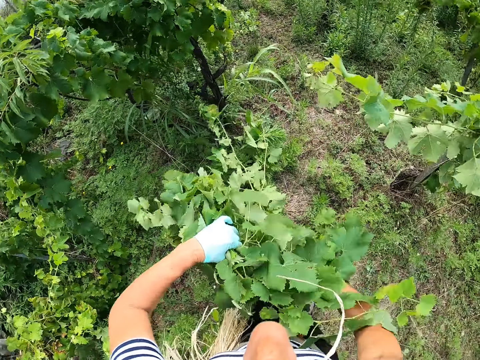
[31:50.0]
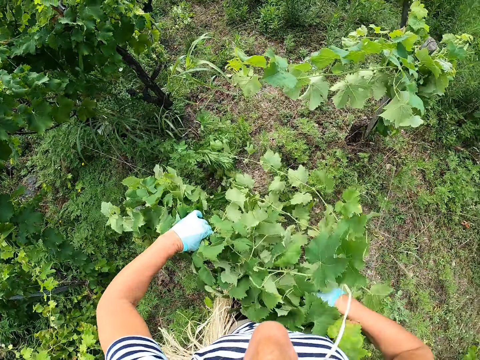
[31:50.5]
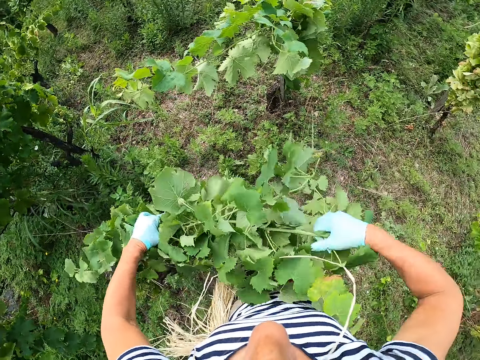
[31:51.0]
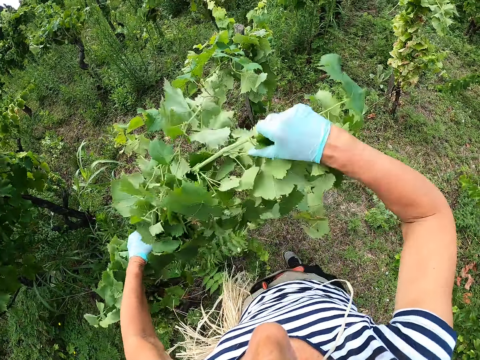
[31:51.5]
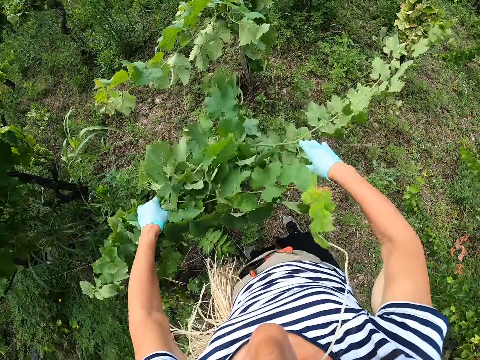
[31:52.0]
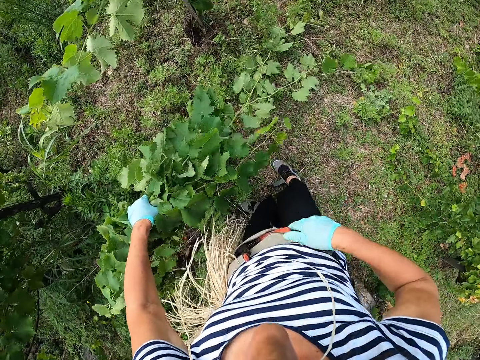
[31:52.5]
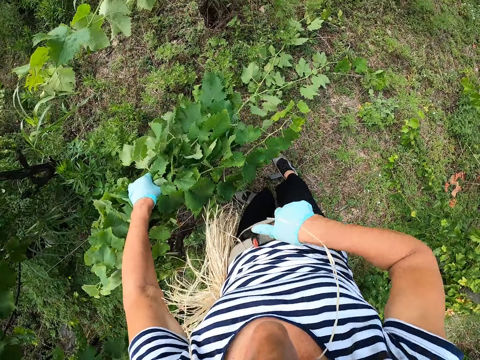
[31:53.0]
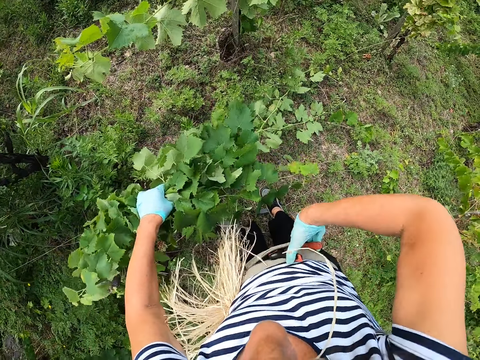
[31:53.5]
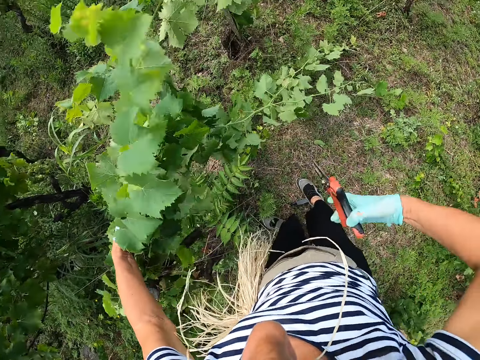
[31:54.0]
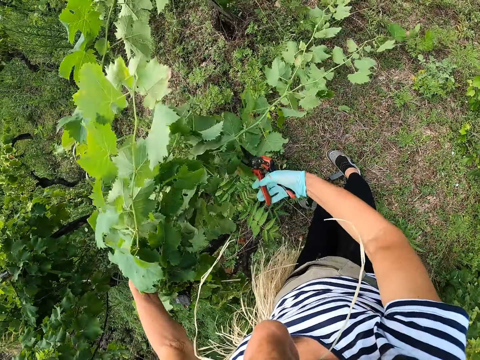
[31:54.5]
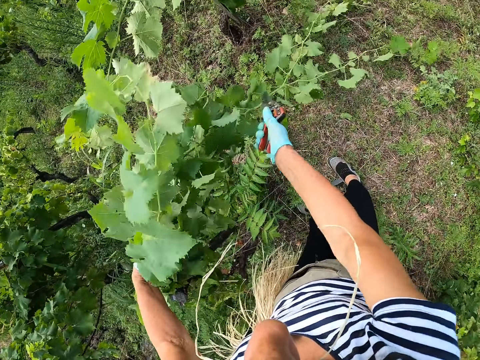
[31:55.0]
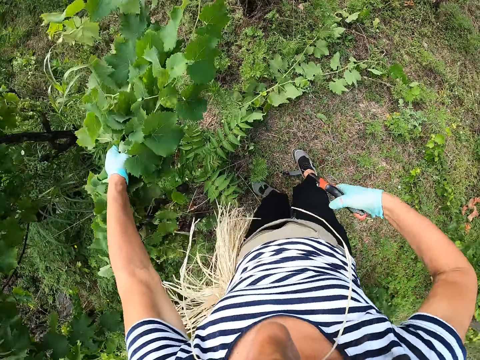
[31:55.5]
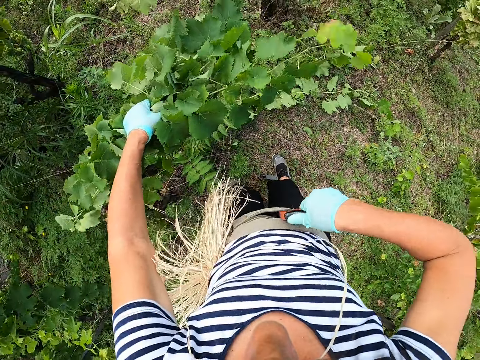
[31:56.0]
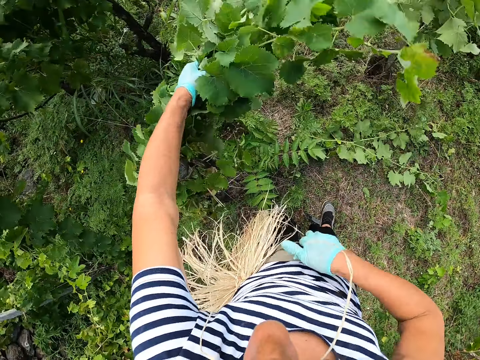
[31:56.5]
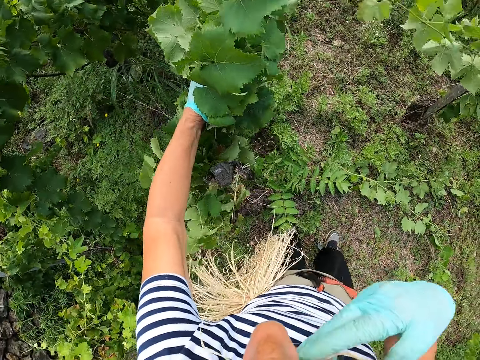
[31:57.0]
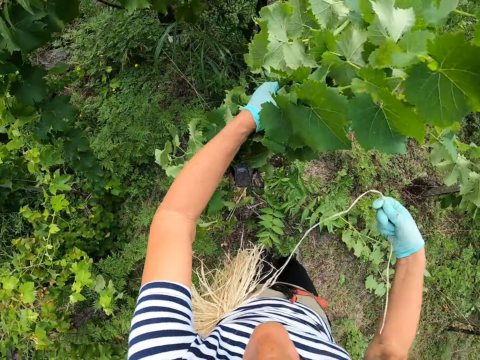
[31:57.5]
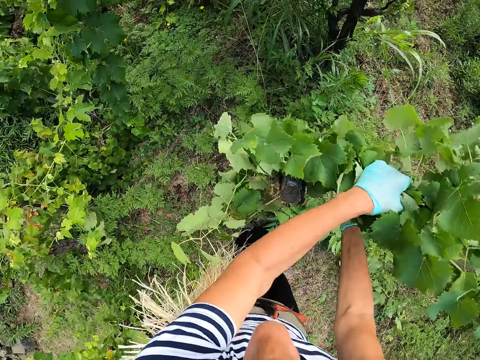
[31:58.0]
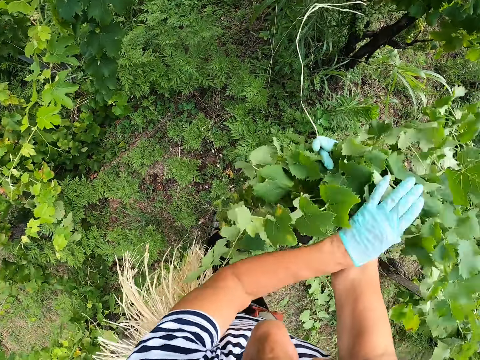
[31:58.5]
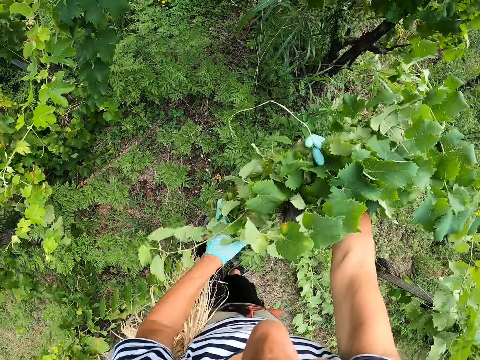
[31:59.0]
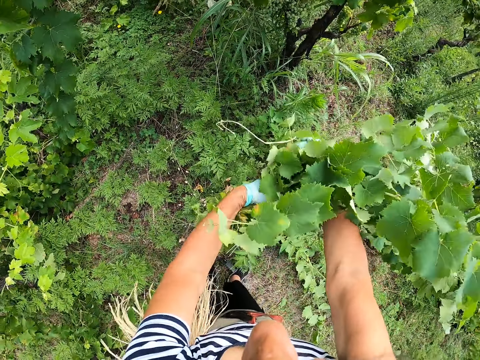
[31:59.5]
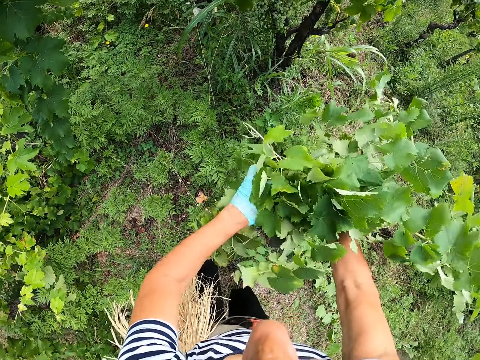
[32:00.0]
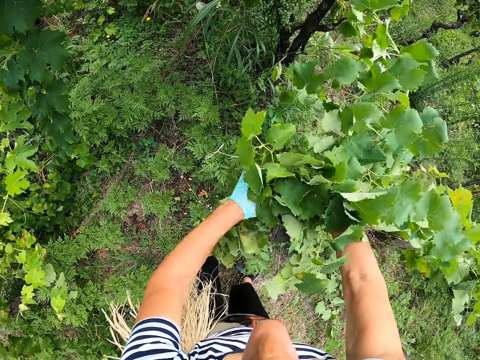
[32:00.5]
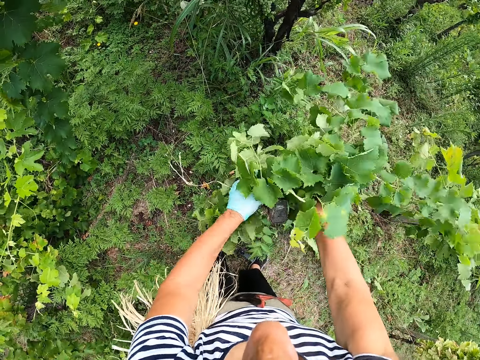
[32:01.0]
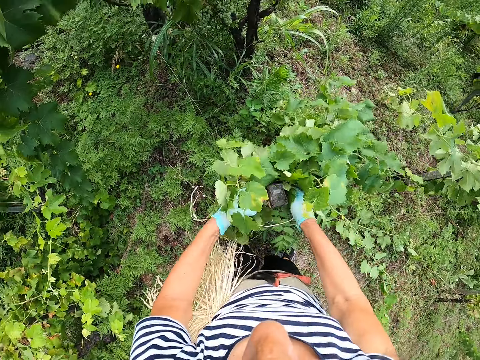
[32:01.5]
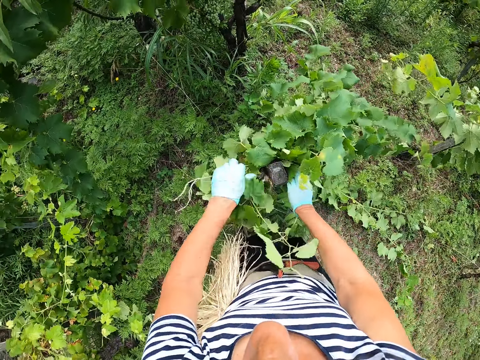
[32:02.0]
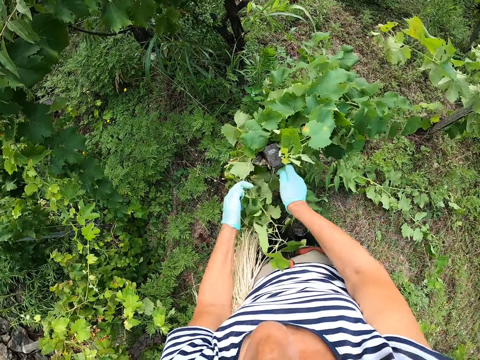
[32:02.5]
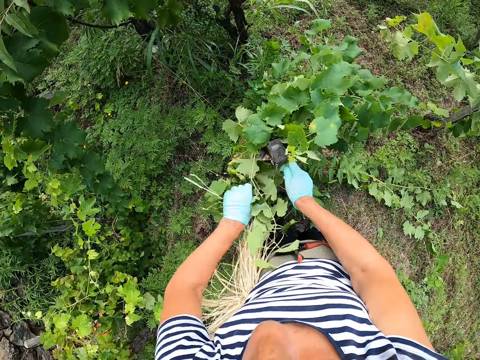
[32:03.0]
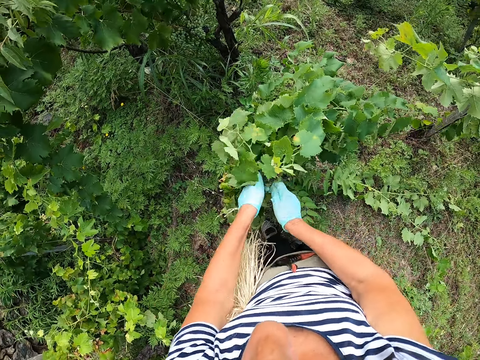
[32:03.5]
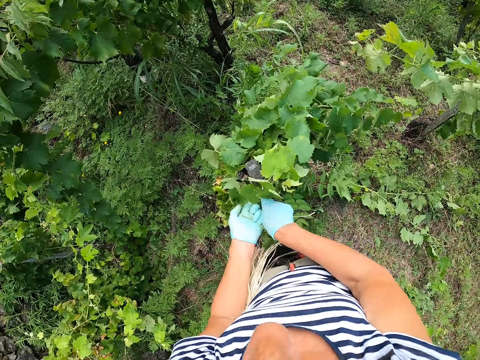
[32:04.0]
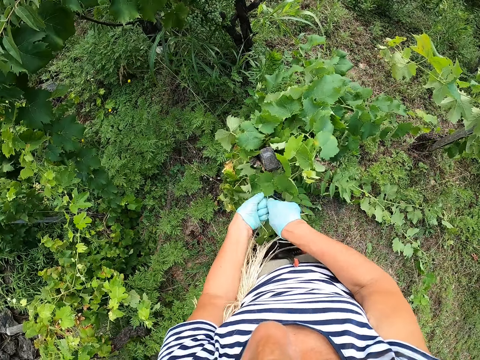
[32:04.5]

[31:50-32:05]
The camera wearer ties leaves together. They take pruning shears from the pocket. They cut the plant. They put the pruning shears in the pocket. They take the twine from the mouth. They tie the grape leaves.

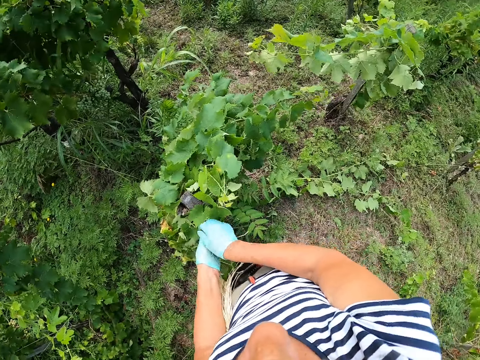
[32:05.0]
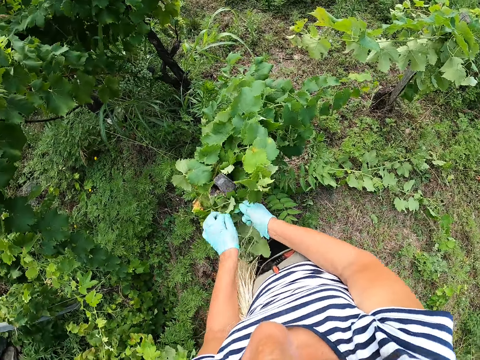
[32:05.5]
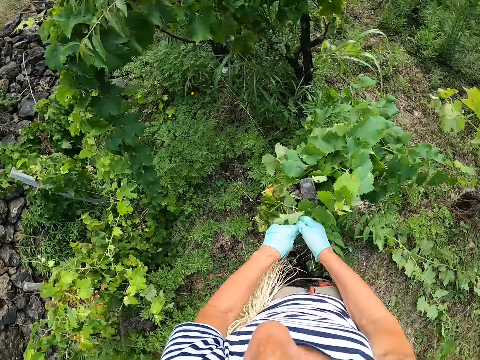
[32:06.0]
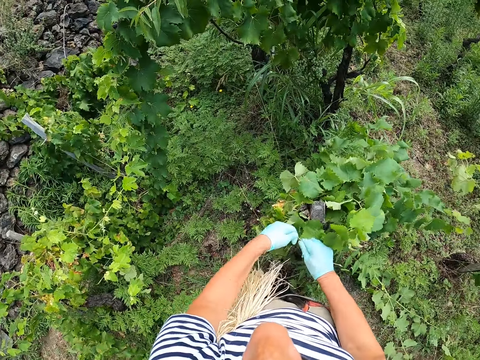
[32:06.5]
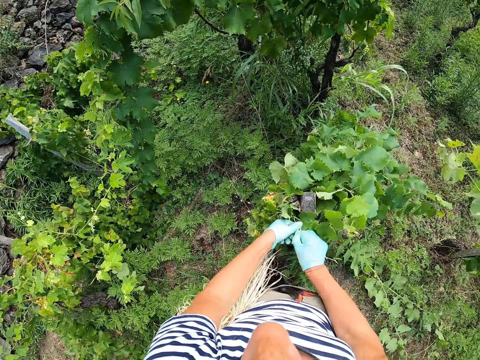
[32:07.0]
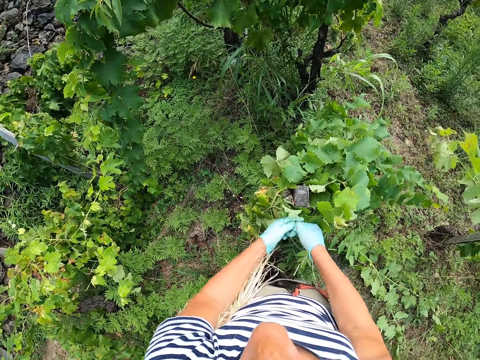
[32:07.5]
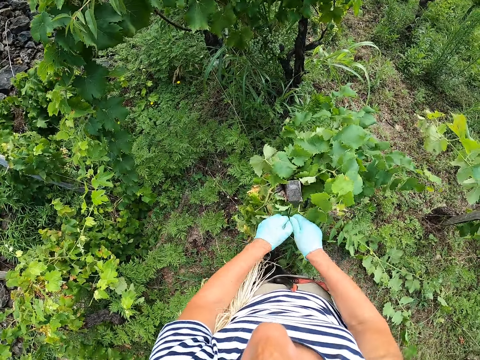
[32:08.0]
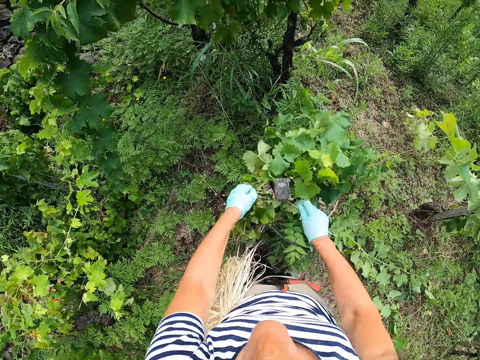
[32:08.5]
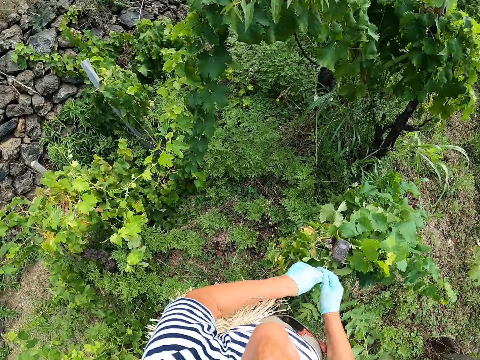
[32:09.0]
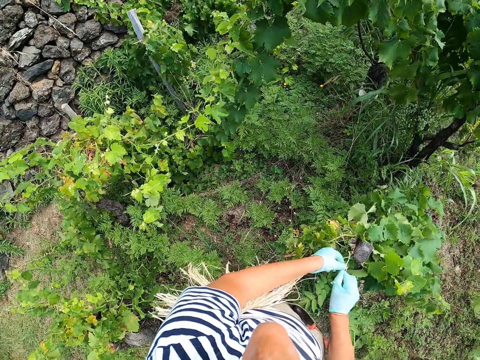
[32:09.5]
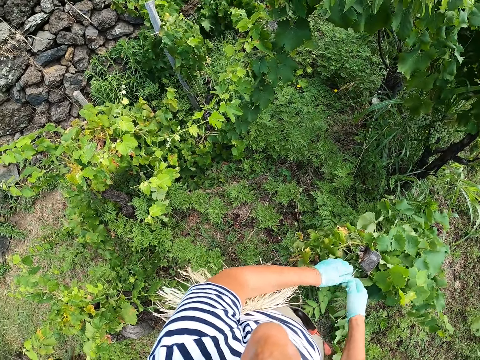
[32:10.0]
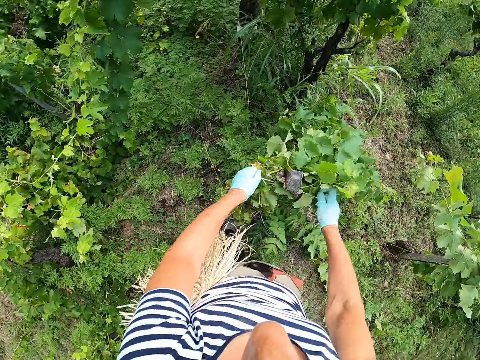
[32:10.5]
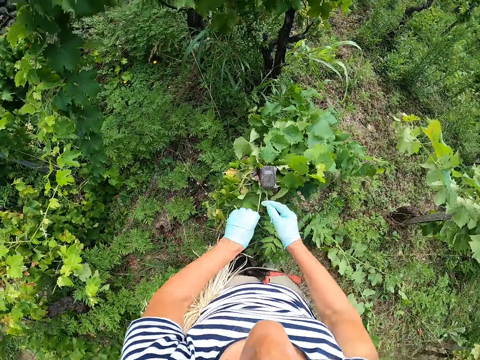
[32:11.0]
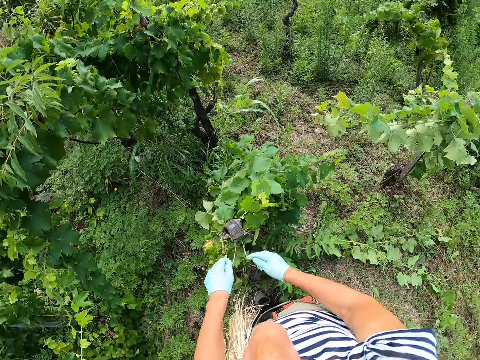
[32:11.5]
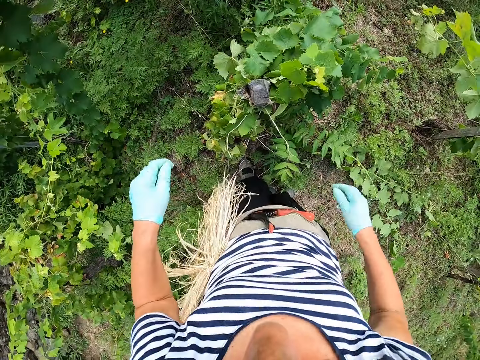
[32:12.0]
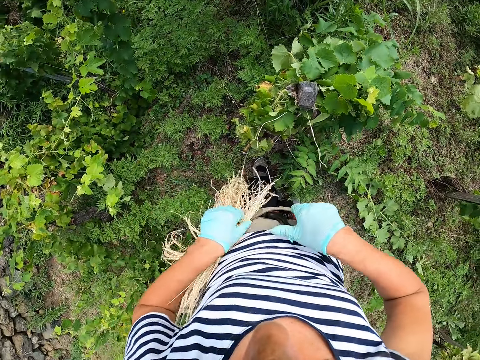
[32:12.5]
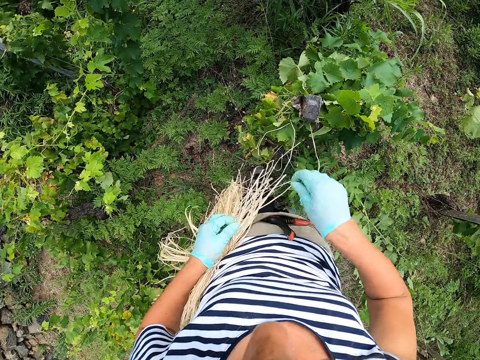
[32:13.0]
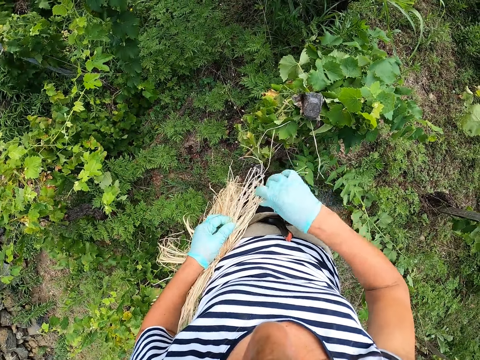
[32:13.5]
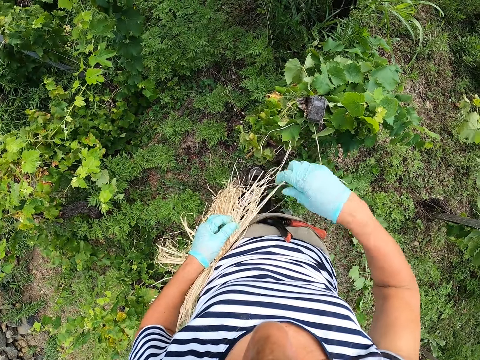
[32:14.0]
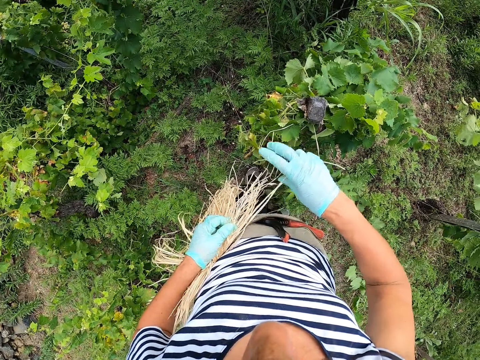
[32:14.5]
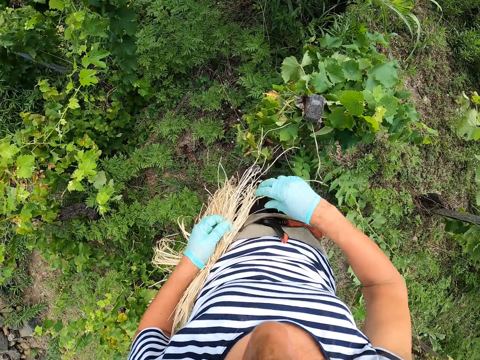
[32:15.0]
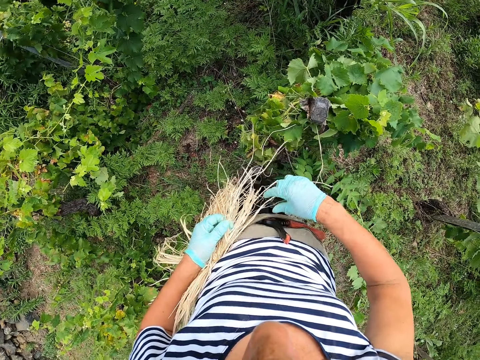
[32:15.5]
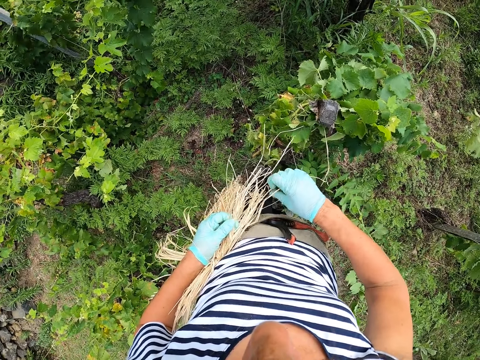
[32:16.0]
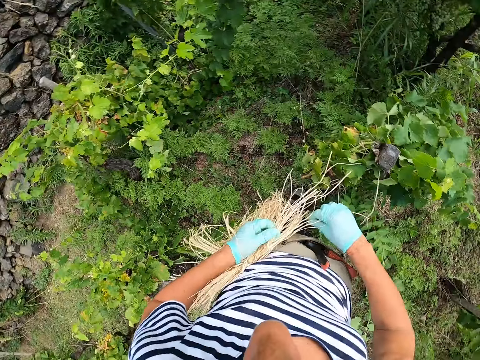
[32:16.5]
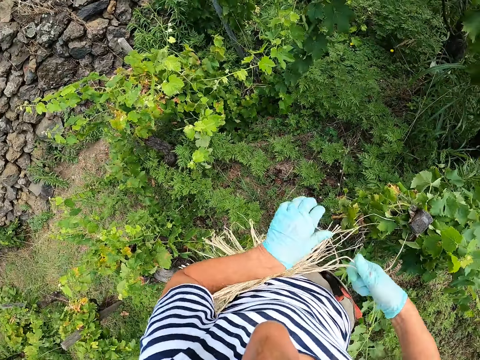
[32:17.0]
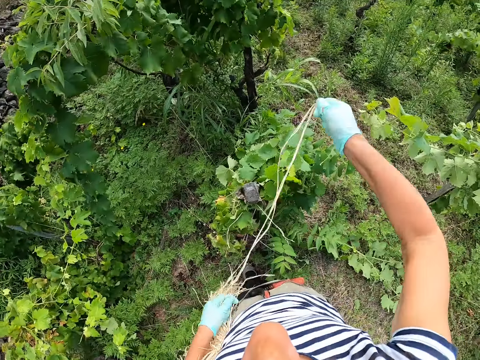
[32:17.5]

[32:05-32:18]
The camera wearer holds the twine. They pull ropes.
